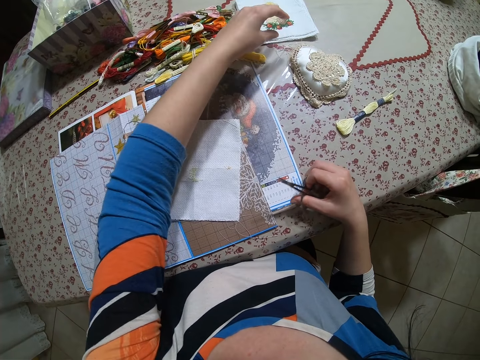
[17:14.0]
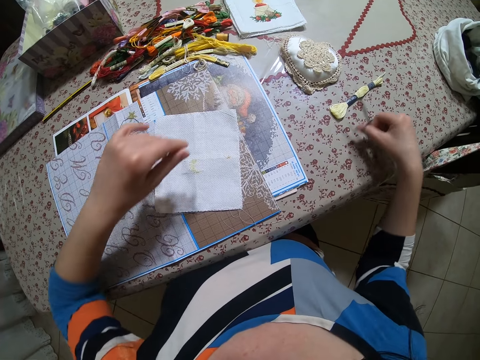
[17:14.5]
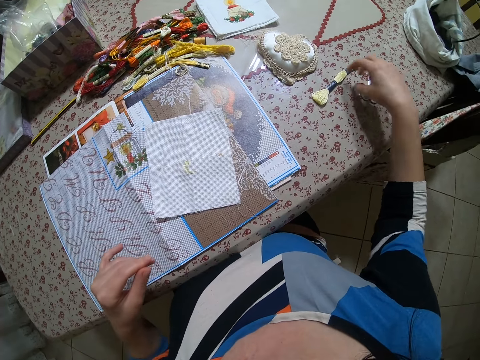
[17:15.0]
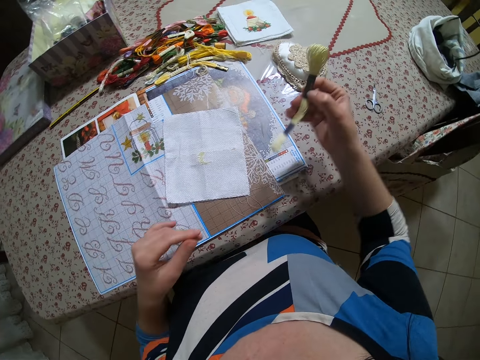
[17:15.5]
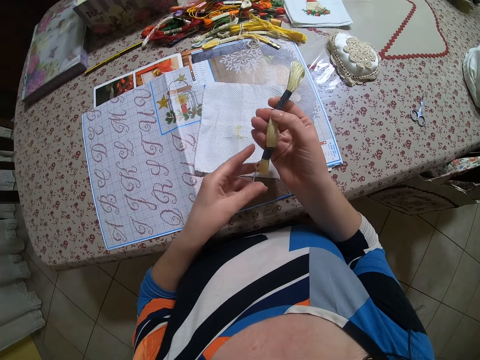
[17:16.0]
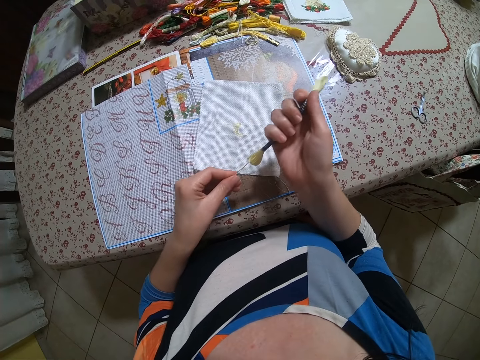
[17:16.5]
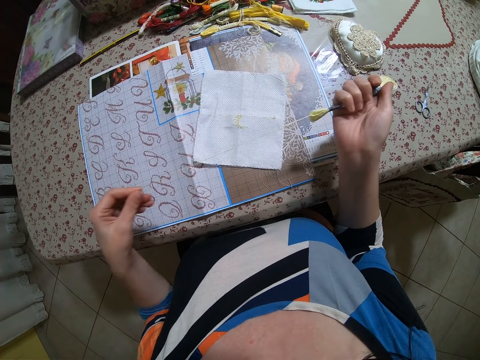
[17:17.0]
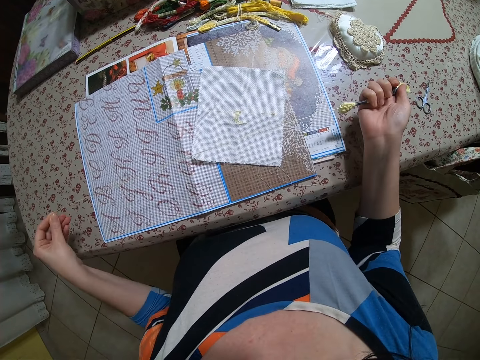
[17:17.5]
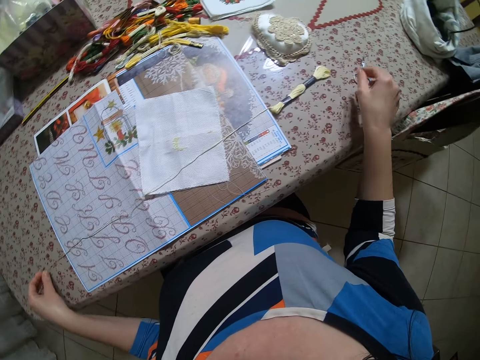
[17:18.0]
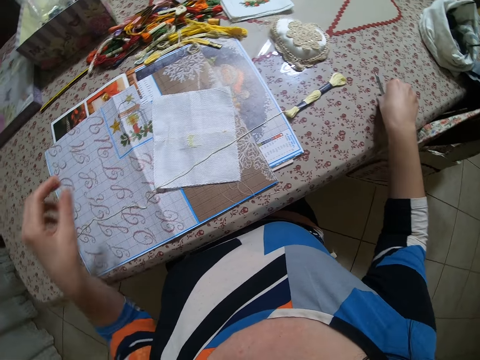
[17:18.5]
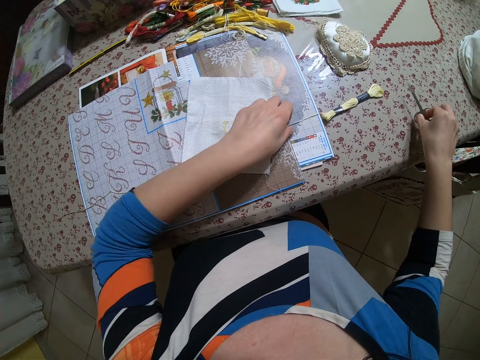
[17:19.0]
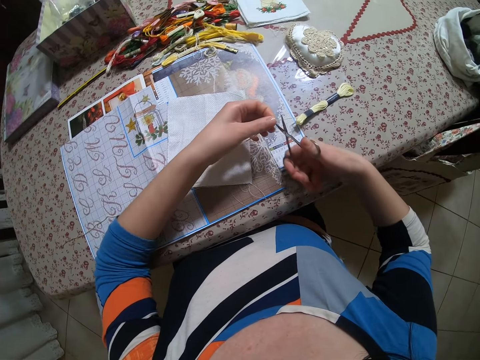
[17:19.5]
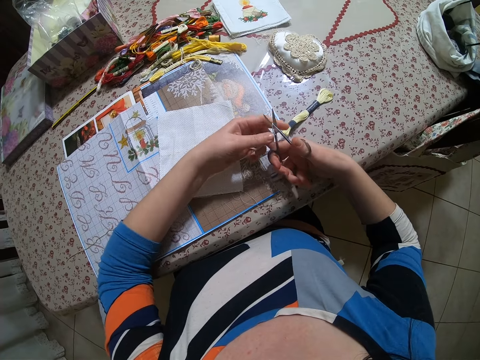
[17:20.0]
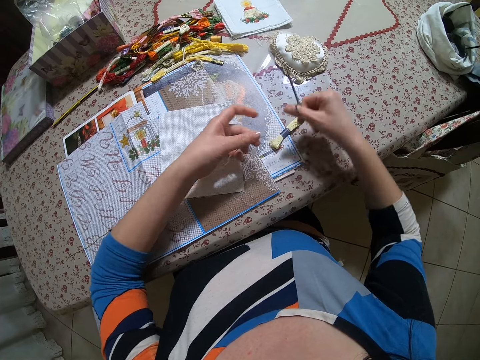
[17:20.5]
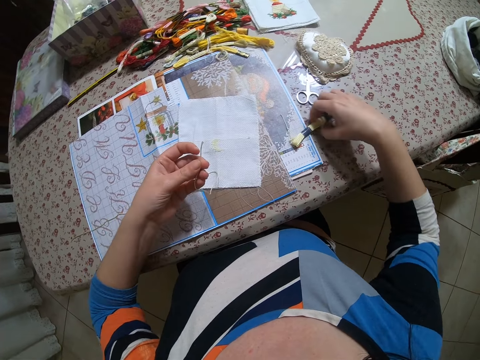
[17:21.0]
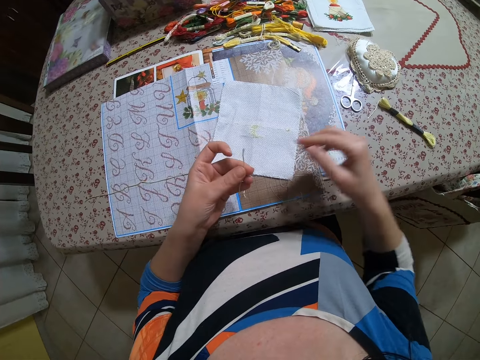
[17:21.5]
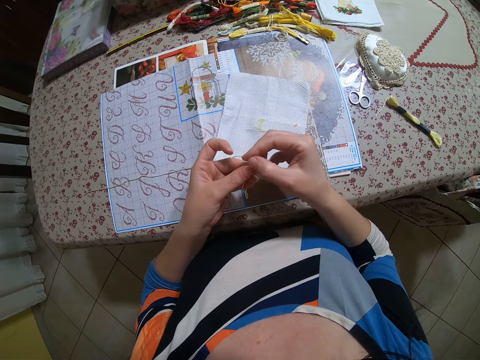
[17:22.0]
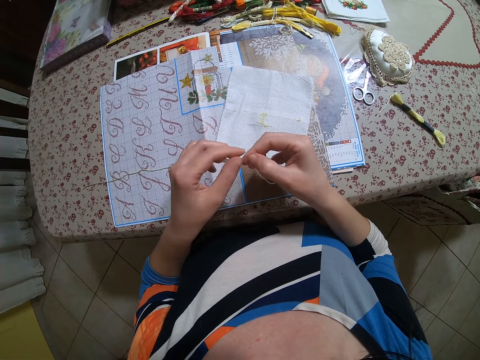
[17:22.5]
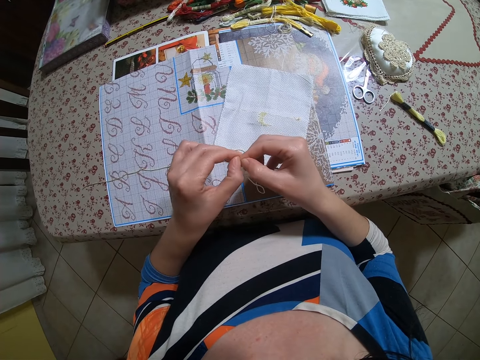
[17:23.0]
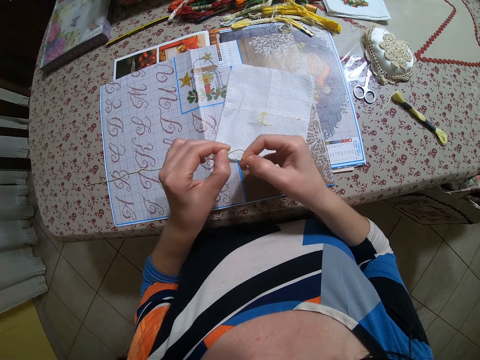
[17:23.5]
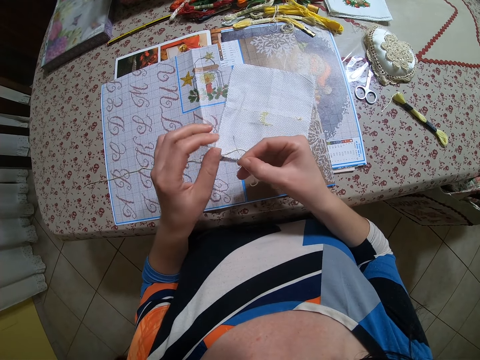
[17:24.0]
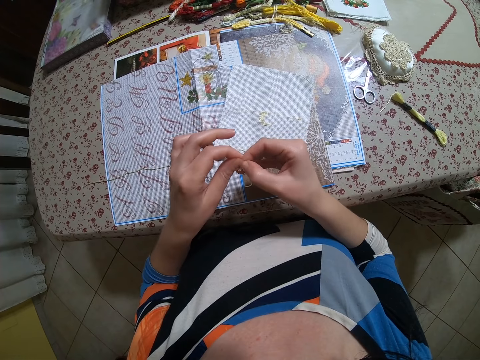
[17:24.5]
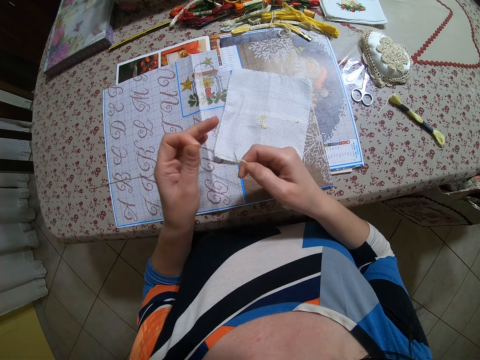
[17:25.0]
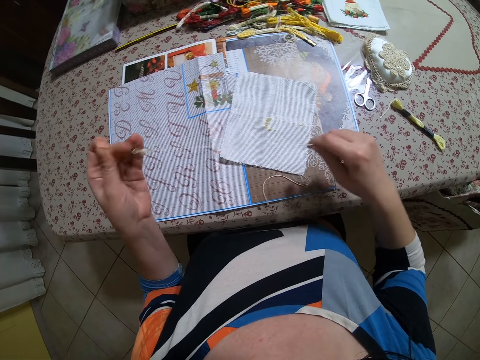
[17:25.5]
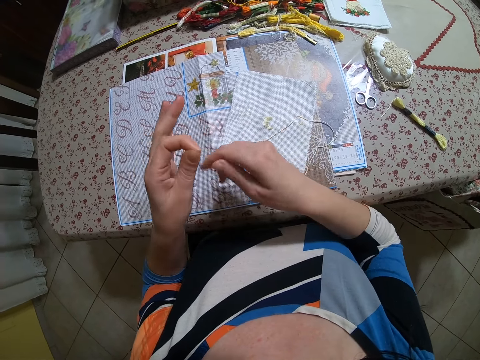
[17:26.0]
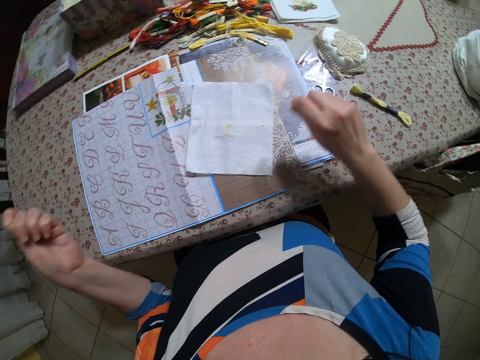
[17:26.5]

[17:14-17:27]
The camera wearer drops the threads on the table with her left hand. She drops the scissors on the table with her right hand. She picks up the roll of thread on the table with her right hand. She pulls the thread with her hand. She holds the end of the thread with her left hand. She drops the roll of thread on the table with her right hand. She picks up the scissors from the table with her right hand. She cuts the thread with the scissors in her right hand. She drops the scissors on the table with her right hand. She moves the roll of thread aside on the table with her right hand. She straightens the thread with her hands.

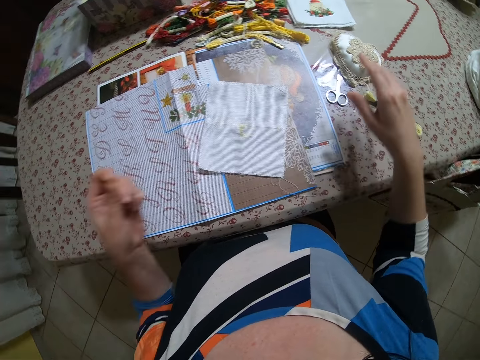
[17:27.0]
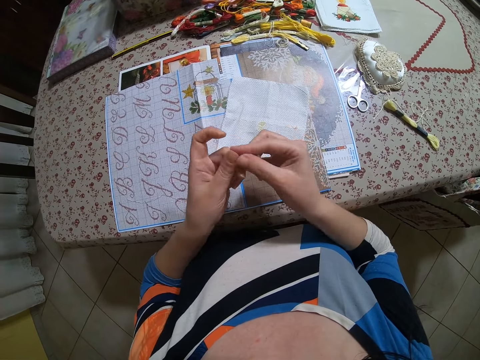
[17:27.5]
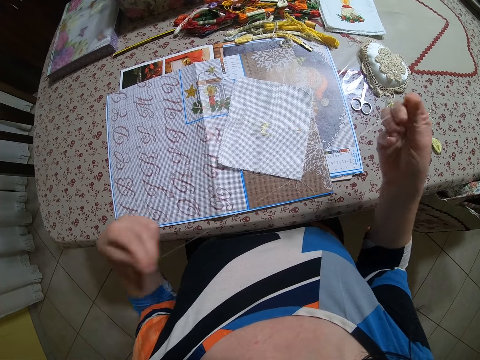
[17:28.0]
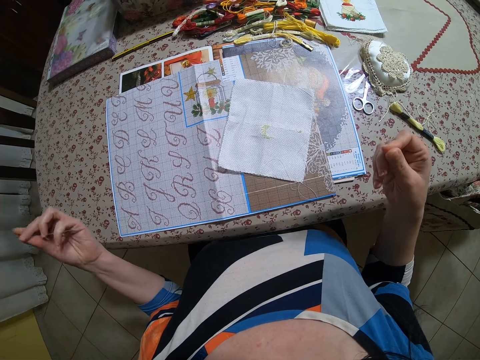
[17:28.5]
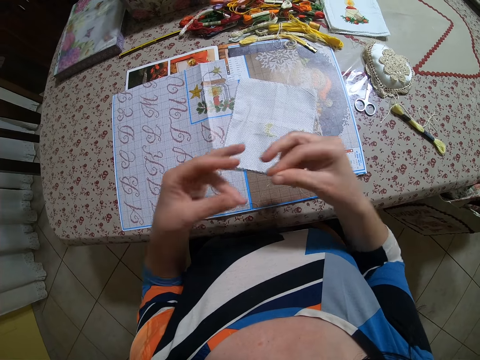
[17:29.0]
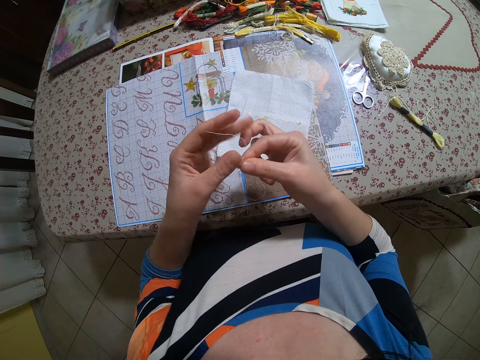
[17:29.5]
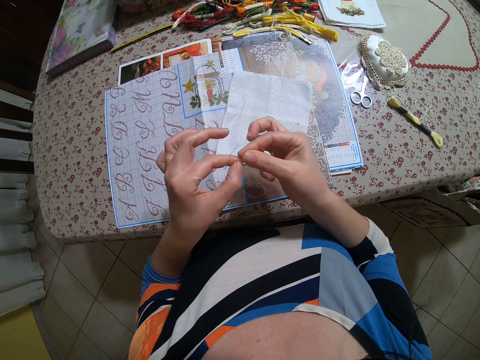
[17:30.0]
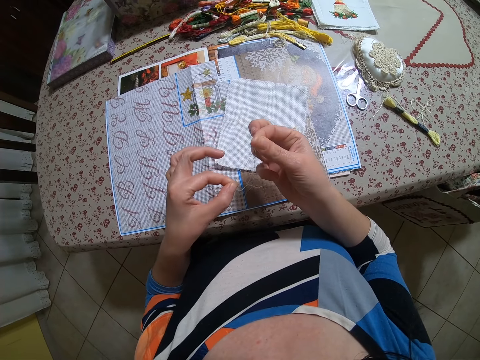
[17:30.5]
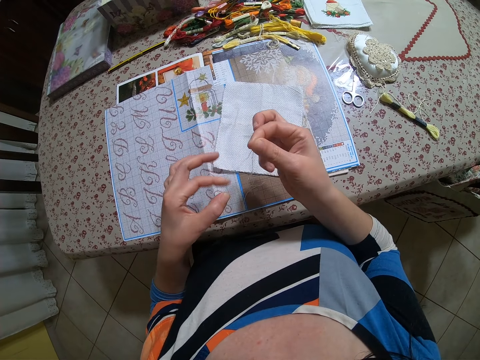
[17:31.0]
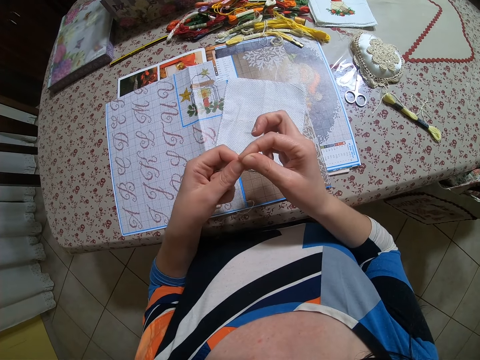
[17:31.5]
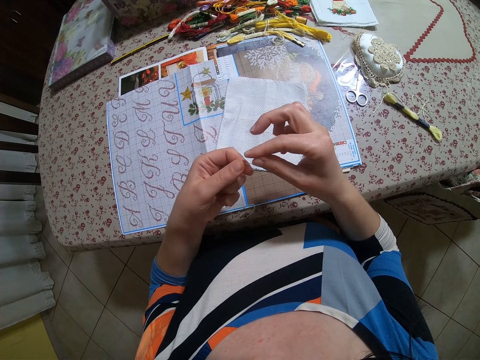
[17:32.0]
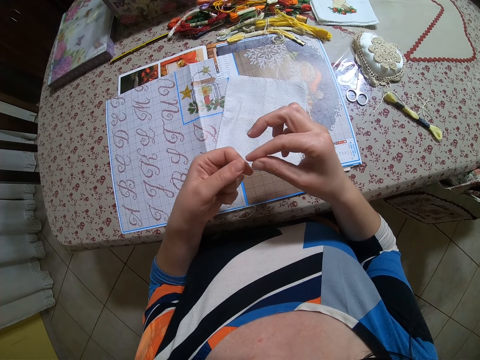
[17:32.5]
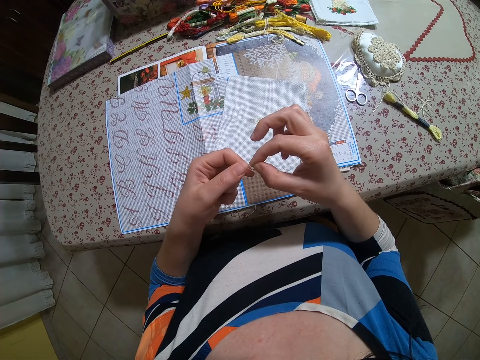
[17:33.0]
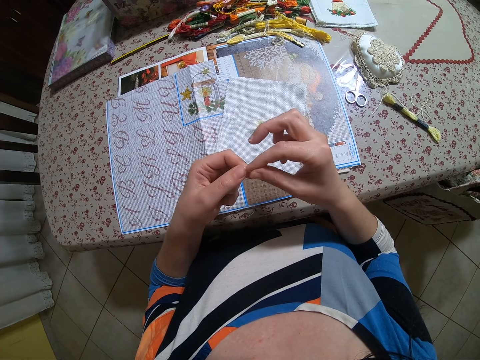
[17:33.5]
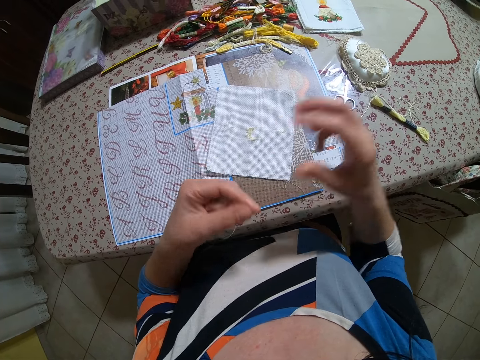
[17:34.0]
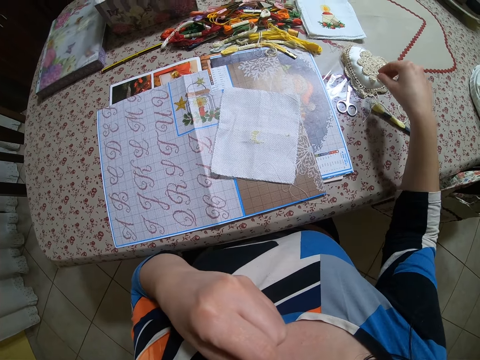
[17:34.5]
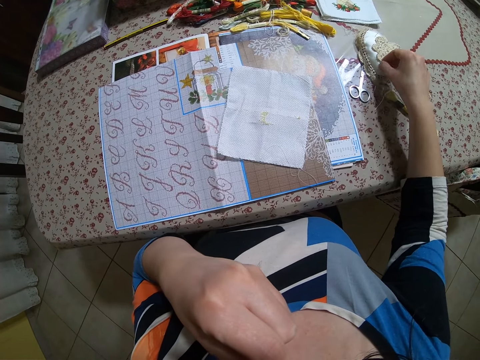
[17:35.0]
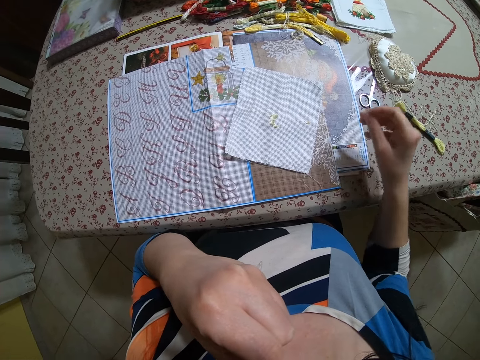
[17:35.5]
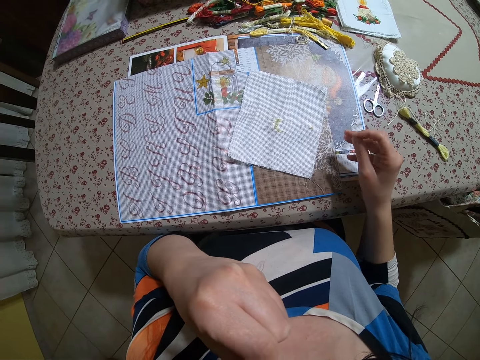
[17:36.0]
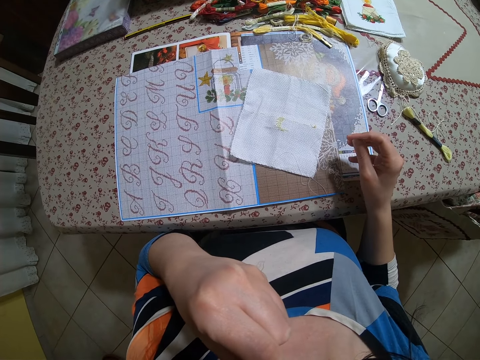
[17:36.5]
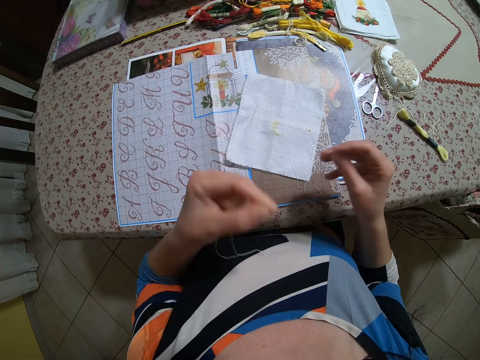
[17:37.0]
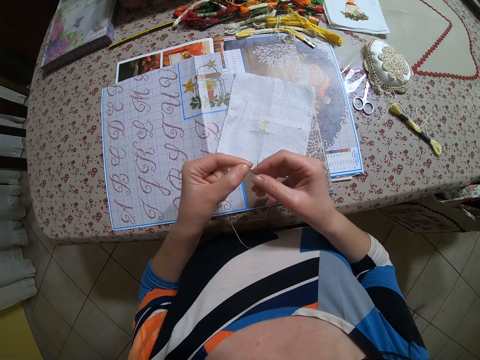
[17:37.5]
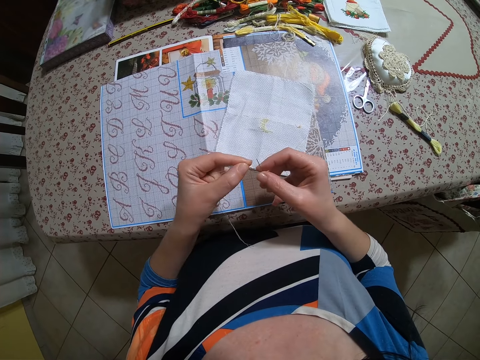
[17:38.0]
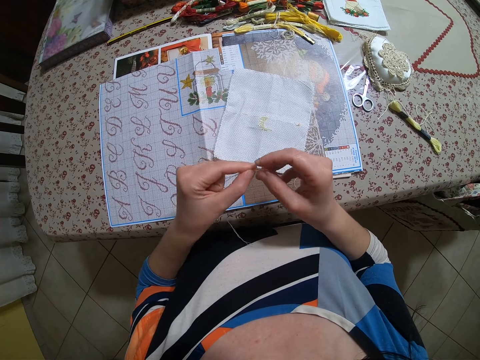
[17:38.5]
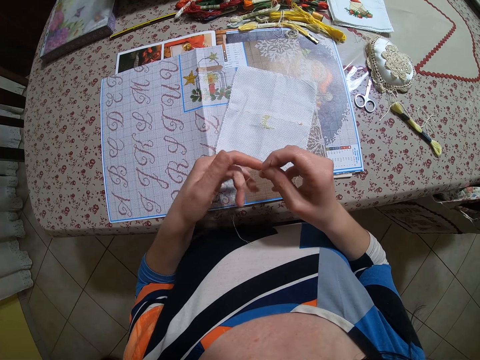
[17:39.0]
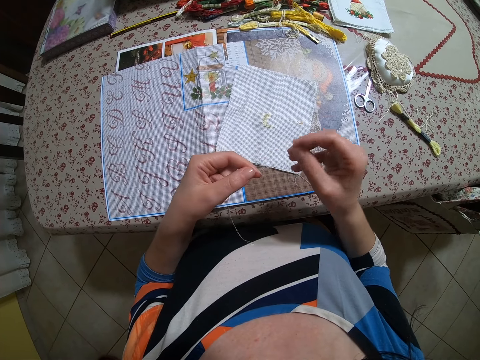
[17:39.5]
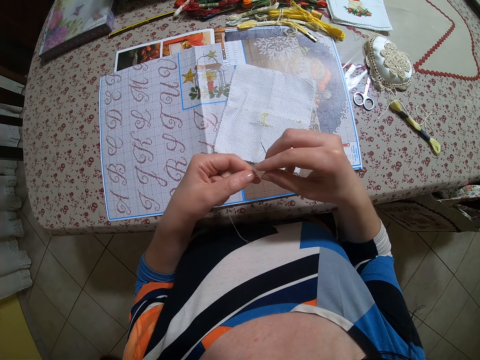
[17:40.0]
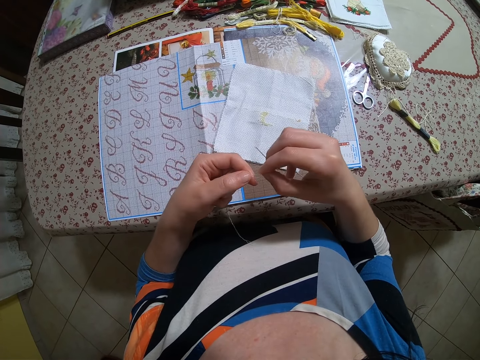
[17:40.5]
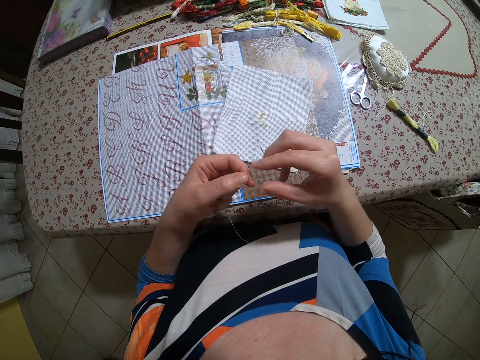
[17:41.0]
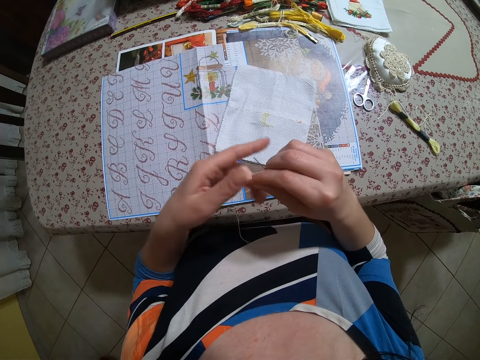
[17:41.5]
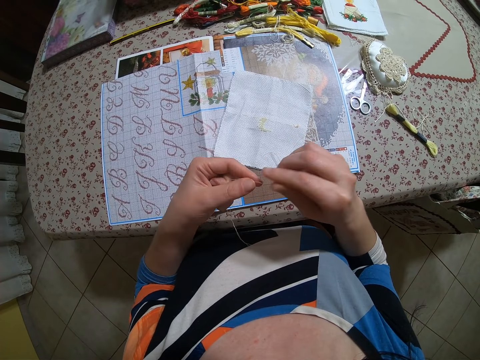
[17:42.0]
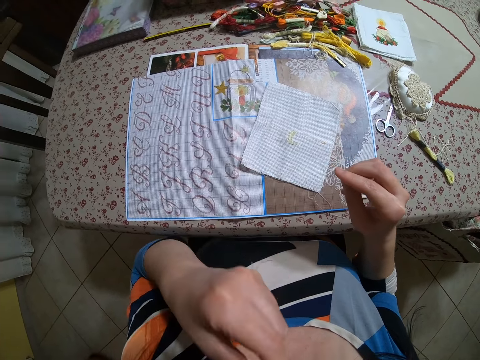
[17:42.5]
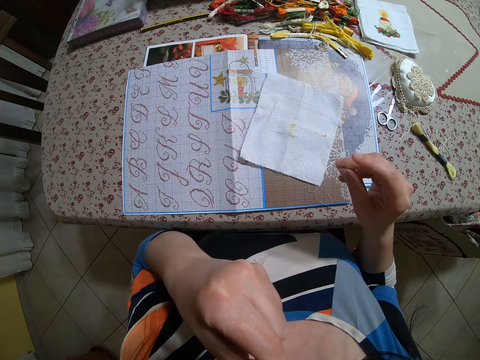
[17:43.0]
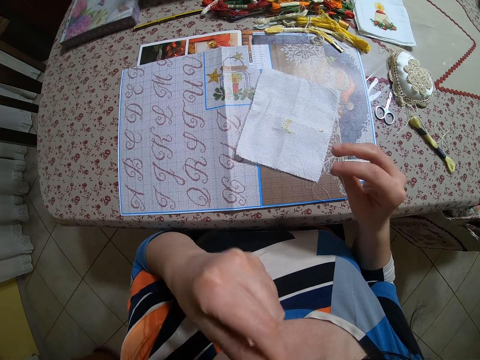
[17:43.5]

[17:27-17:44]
The camera wearer folds the thread with her hands. She adjusts the thread with both hands. She puts the thread in her mouth with her left hand. She picks up the needle from the needle pad with her right hand. She does something. She holds the thread and the needle with her hands. She places the thread on the other hand. She adjusts the thread with both hands. She does something. She puts the thread in her mouth with her left hand.
